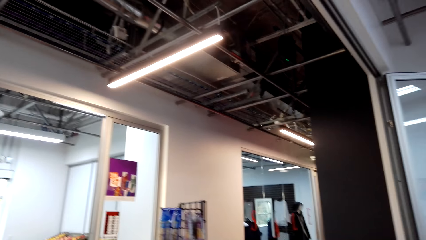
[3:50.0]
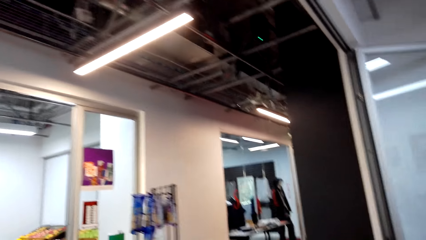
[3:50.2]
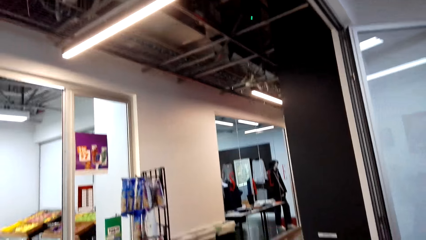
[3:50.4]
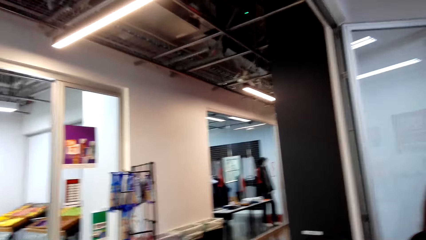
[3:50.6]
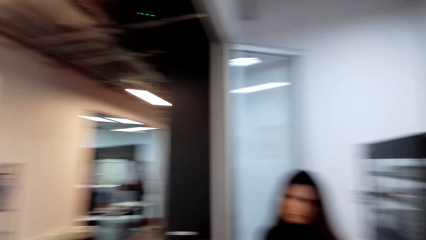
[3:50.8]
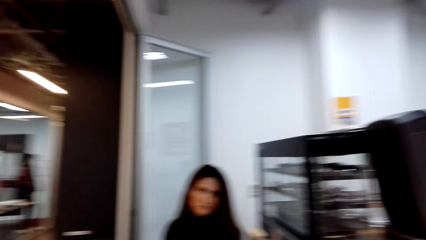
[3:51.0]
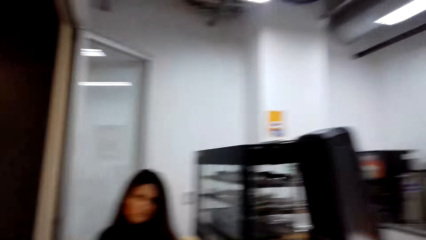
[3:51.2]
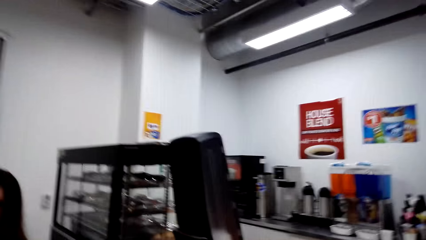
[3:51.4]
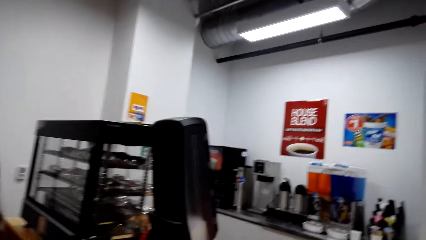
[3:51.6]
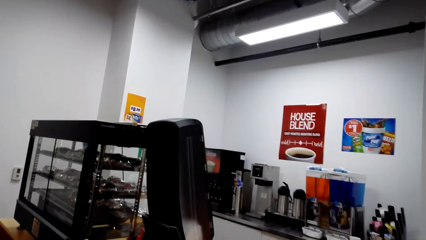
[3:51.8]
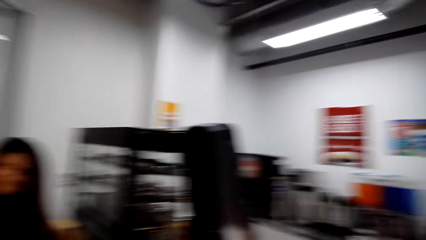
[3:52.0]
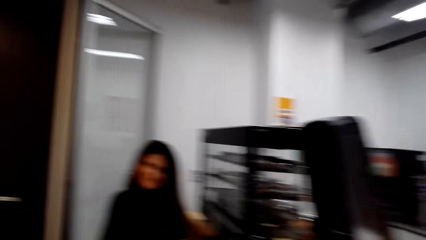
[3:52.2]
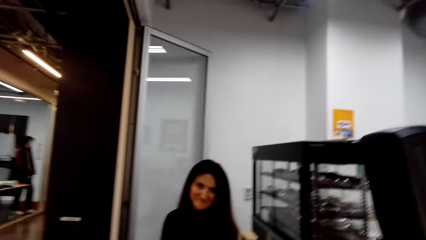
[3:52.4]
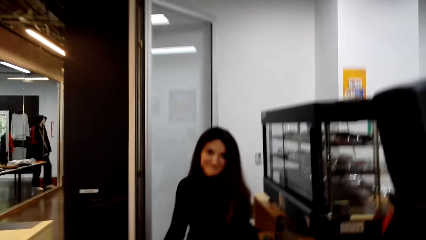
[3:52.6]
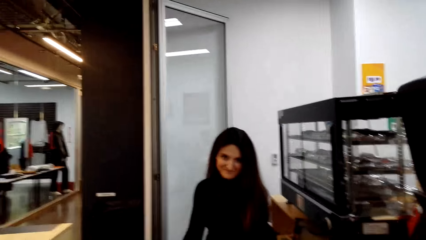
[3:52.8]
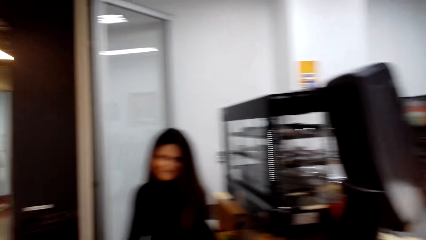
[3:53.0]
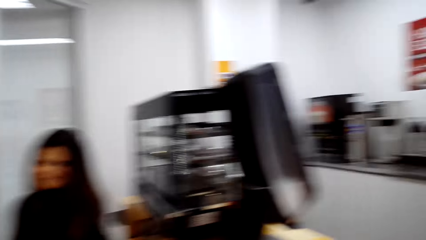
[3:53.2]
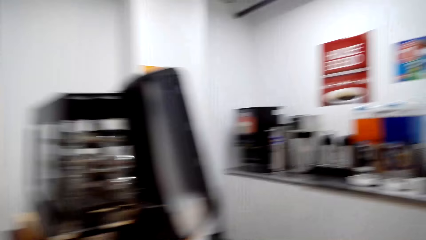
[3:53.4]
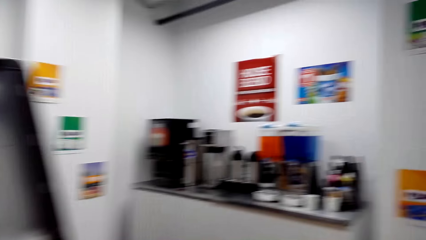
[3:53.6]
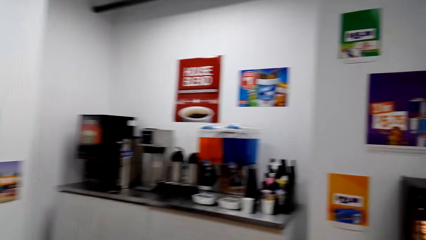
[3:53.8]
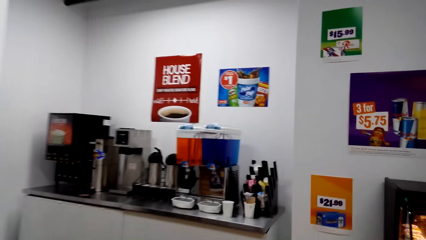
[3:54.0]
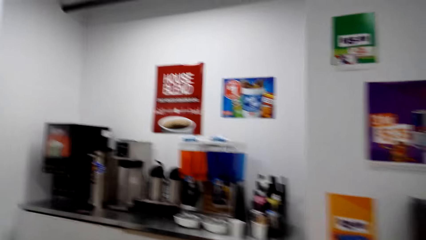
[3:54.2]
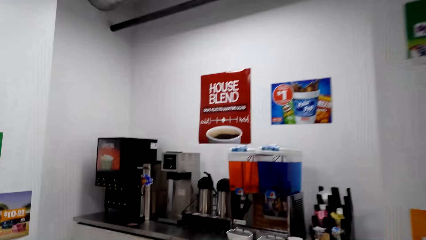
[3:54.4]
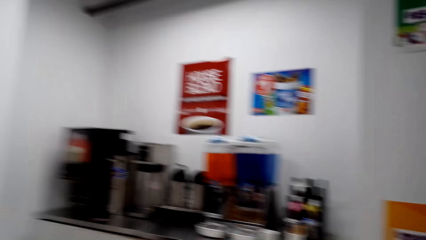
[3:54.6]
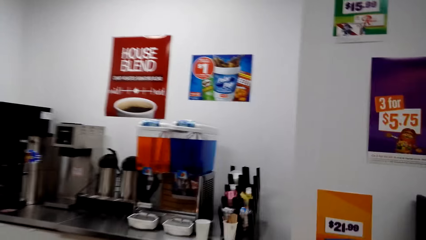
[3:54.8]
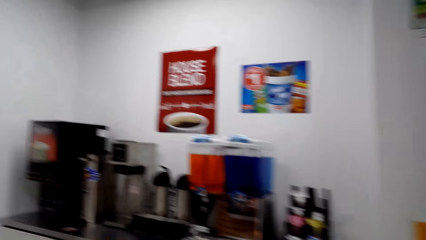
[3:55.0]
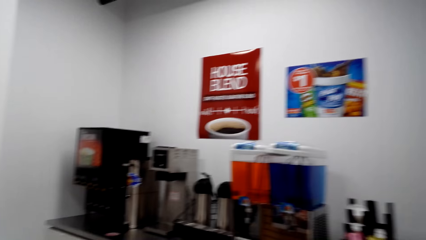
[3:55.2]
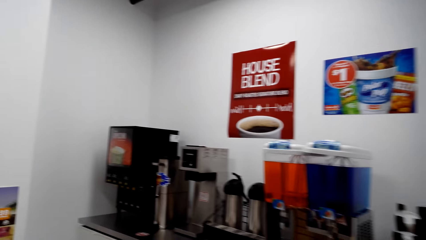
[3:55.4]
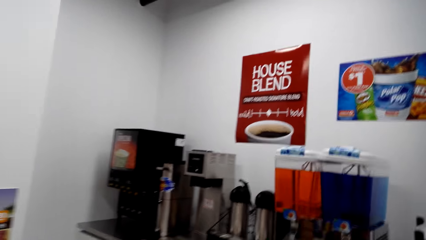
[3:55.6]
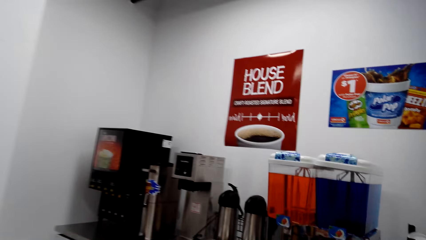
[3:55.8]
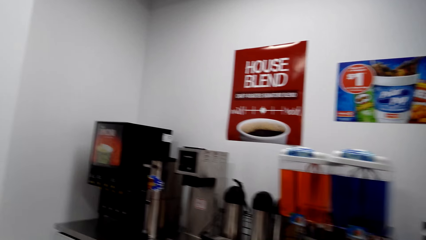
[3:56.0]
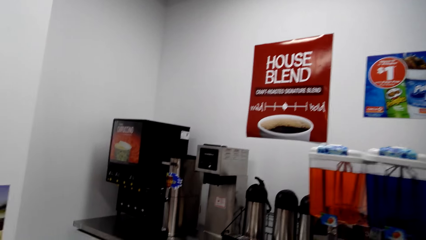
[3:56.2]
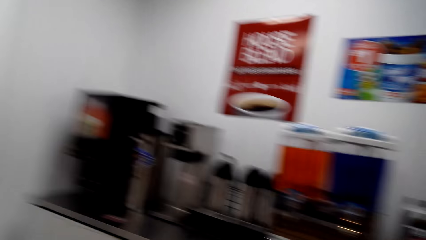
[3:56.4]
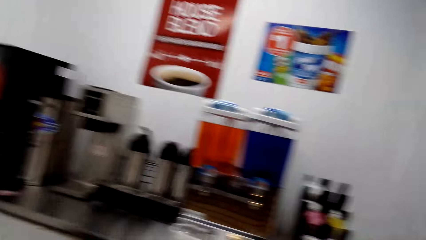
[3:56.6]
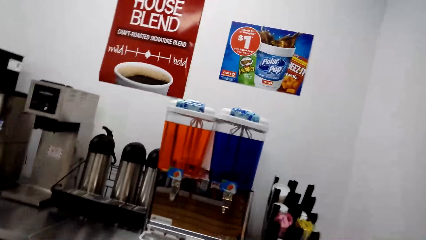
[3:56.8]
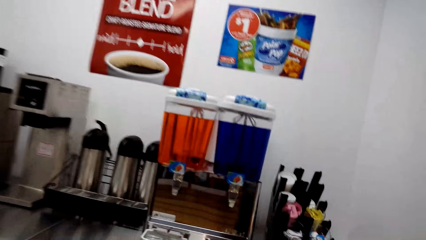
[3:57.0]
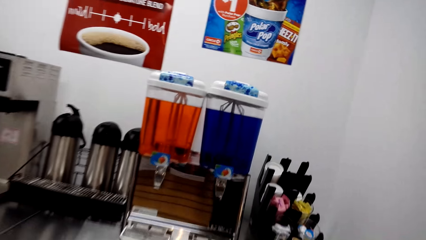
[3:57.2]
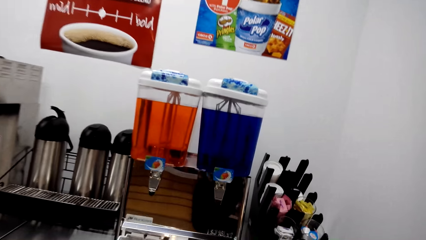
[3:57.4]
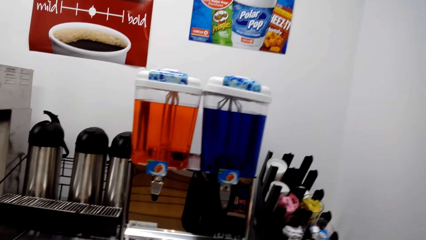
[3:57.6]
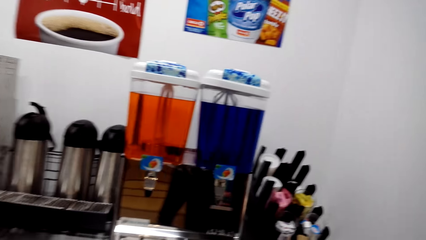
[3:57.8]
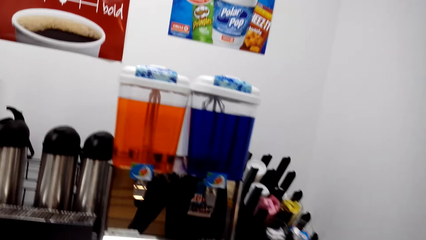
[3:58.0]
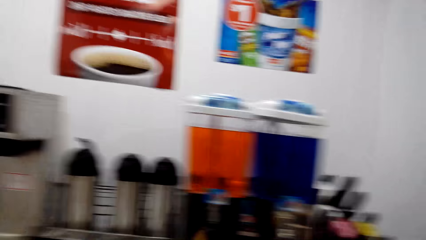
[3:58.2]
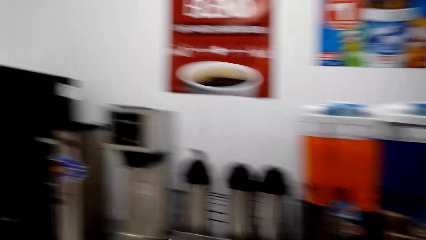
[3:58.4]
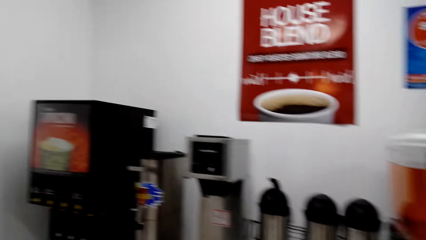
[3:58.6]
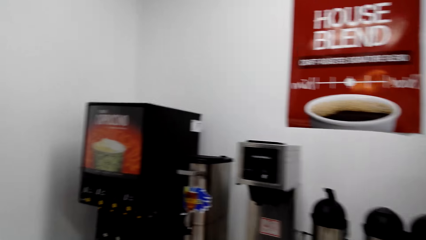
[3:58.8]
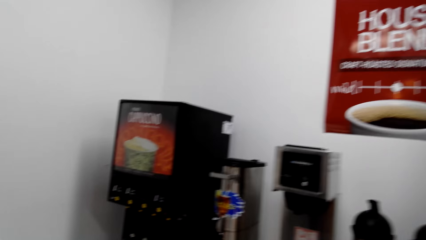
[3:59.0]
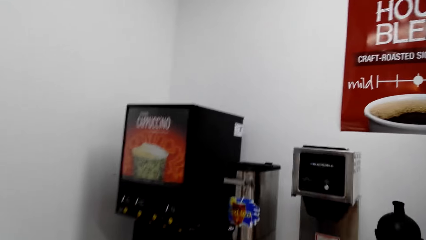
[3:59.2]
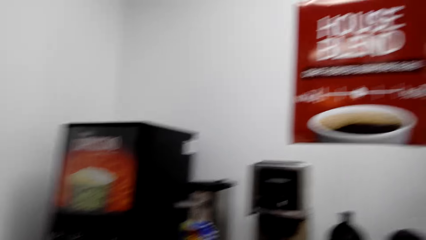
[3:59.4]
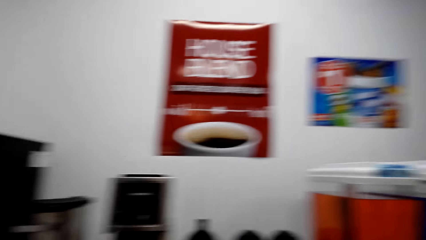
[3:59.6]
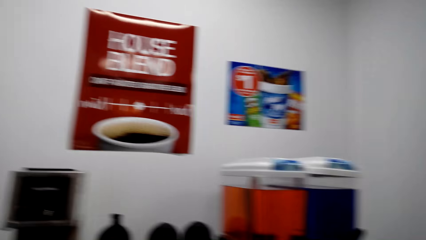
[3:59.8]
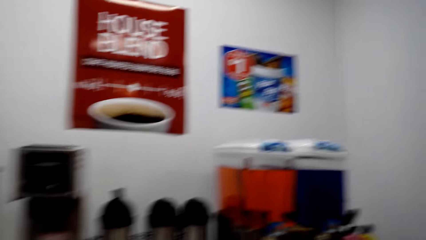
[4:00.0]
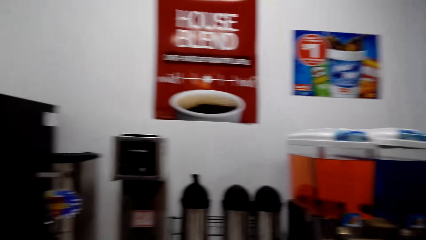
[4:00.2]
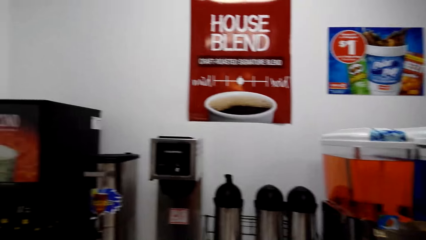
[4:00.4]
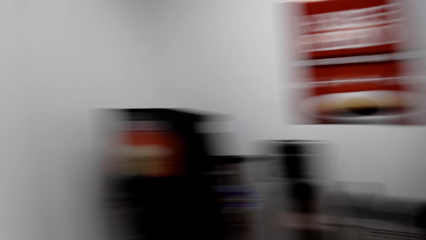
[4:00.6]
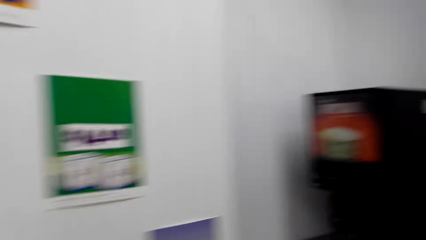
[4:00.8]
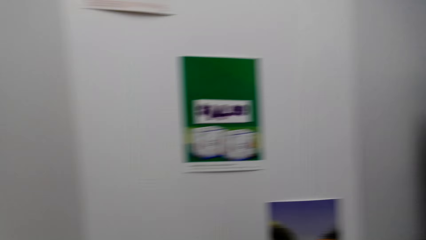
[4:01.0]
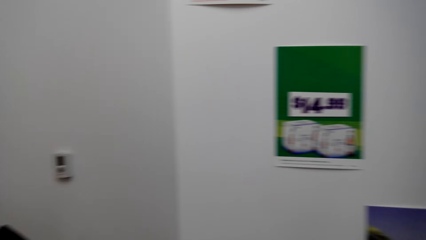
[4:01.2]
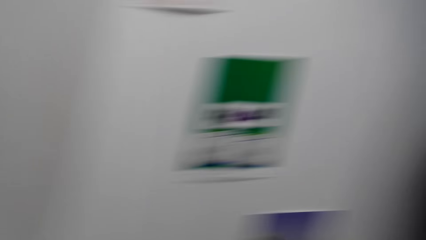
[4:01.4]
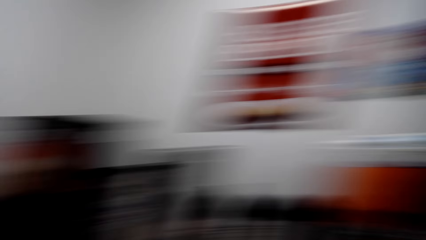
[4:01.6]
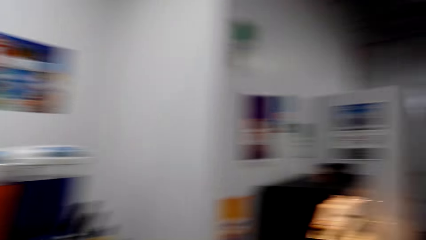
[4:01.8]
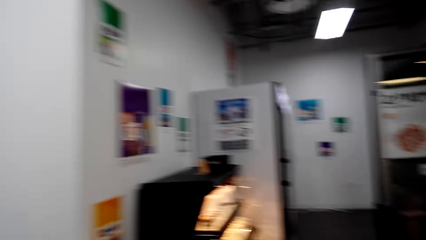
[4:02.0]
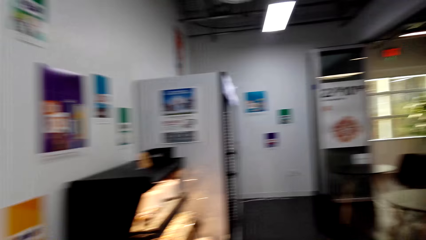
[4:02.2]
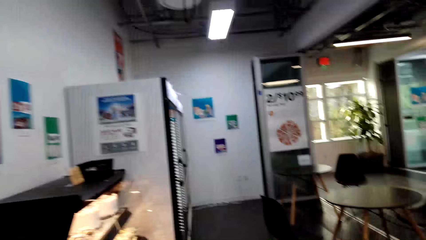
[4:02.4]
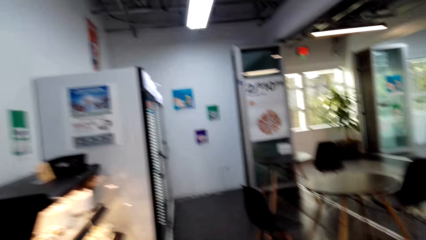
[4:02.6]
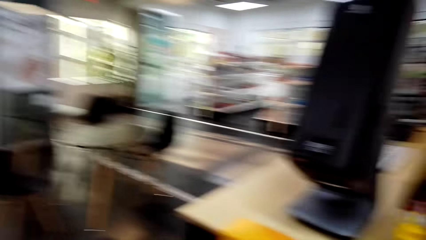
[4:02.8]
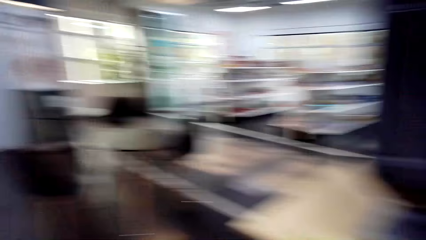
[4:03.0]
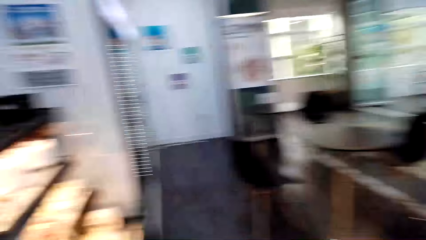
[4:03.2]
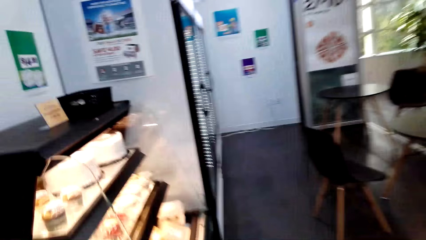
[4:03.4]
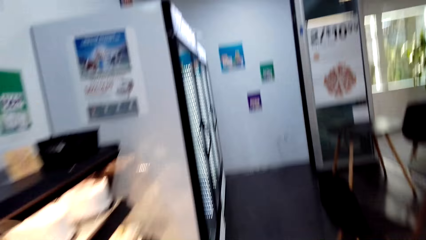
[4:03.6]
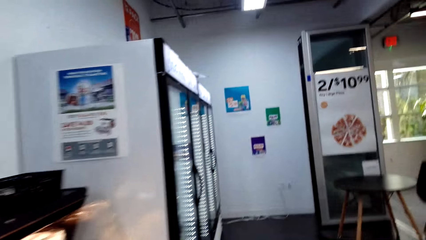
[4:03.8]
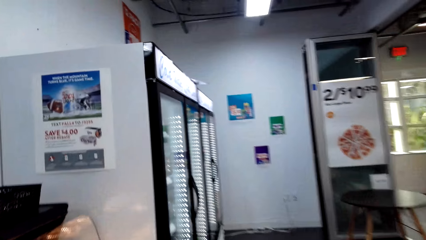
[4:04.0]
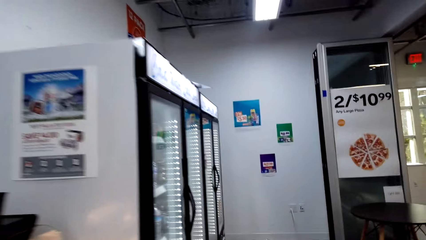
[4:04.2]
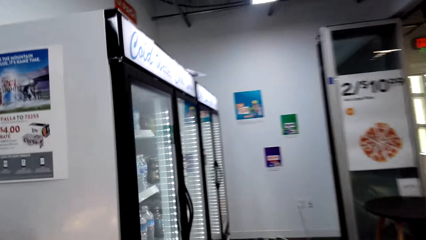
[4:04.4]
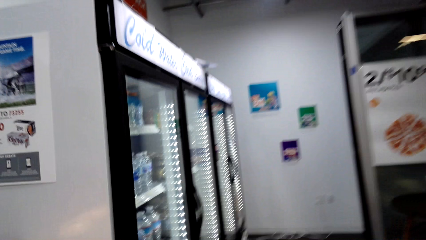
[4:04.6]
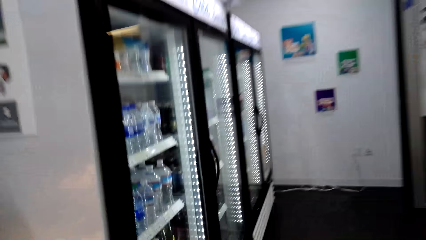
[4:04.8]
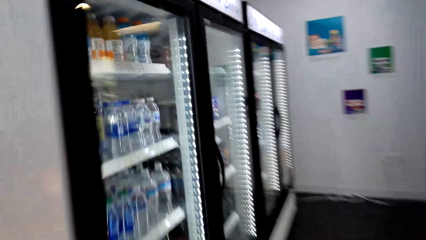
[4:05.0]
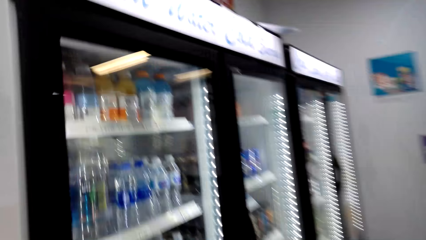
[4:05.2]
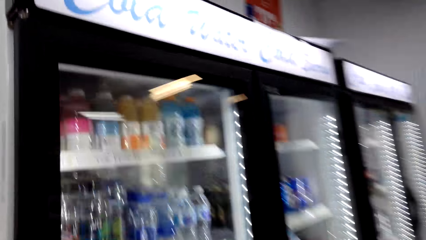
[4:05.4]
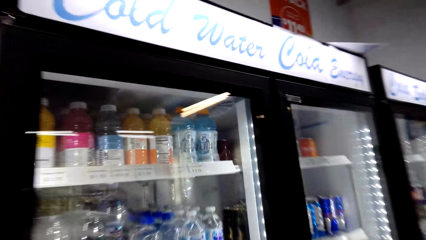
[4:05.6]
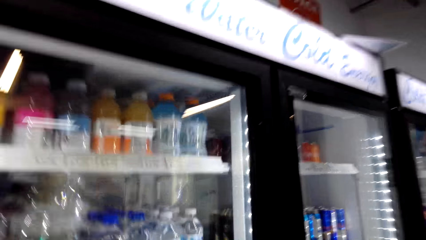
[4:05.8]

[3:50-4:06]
The camera wearer looks around. They look around again. They interact with the cashier. They walk in the supermarket. They look around. They turn around. They walk in the supermarket.
